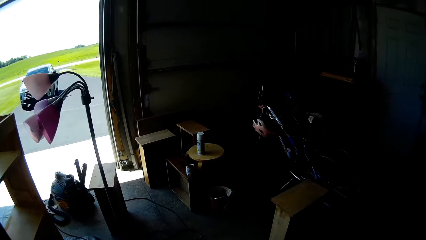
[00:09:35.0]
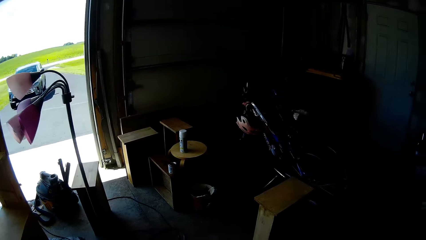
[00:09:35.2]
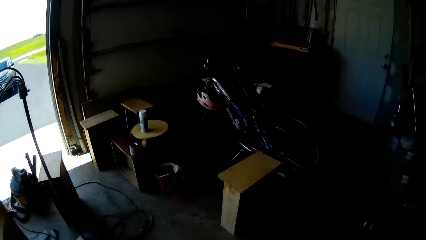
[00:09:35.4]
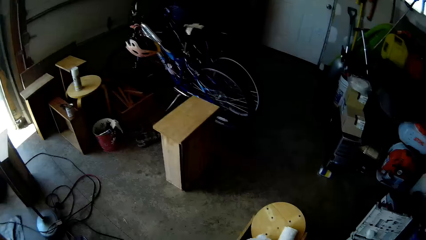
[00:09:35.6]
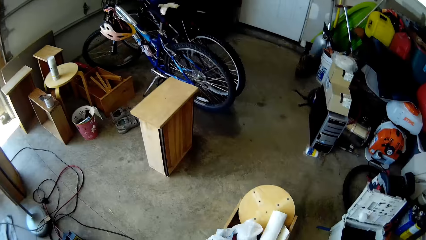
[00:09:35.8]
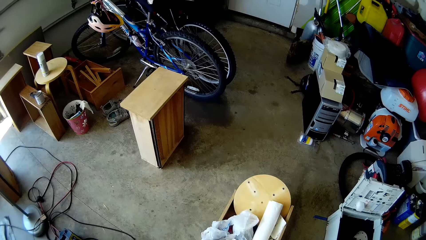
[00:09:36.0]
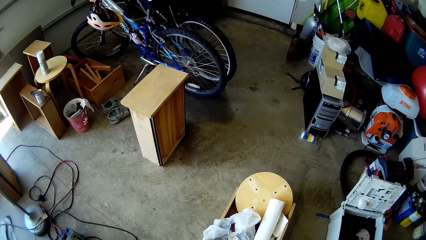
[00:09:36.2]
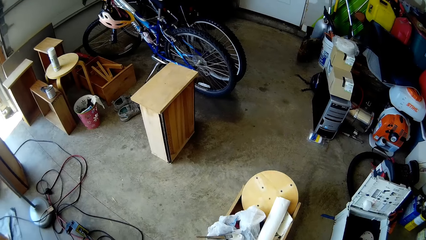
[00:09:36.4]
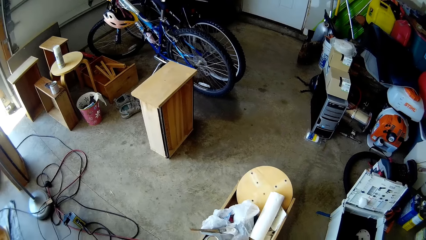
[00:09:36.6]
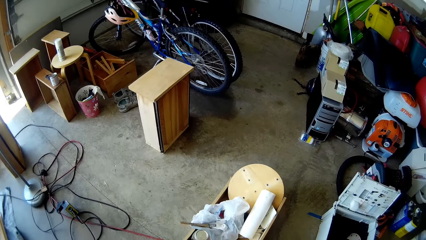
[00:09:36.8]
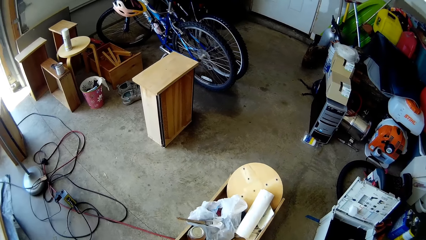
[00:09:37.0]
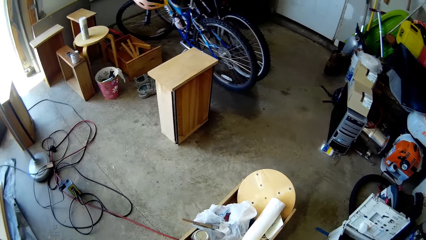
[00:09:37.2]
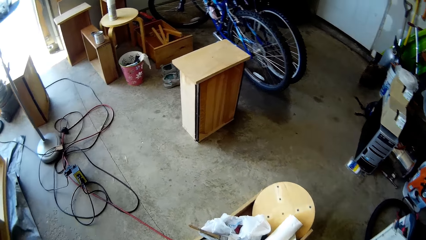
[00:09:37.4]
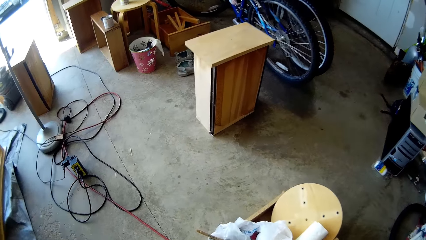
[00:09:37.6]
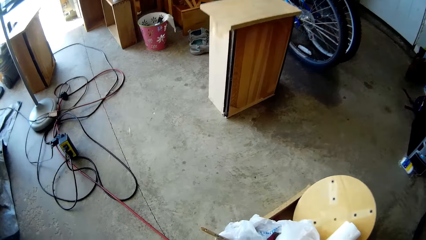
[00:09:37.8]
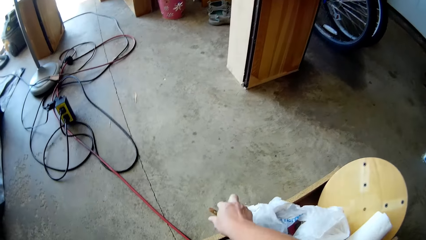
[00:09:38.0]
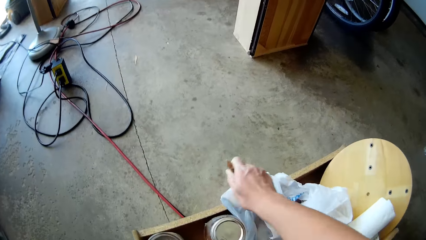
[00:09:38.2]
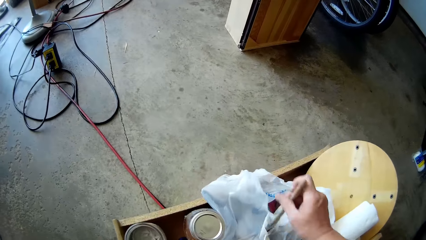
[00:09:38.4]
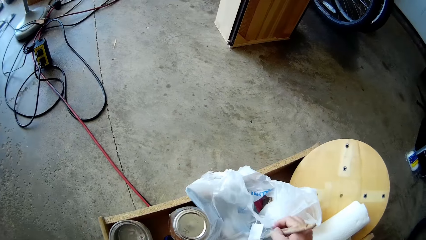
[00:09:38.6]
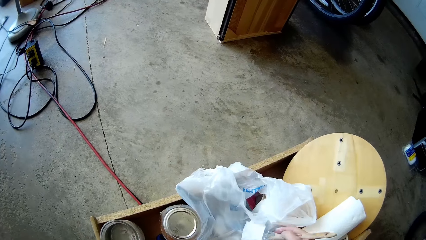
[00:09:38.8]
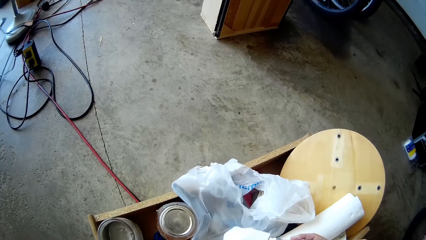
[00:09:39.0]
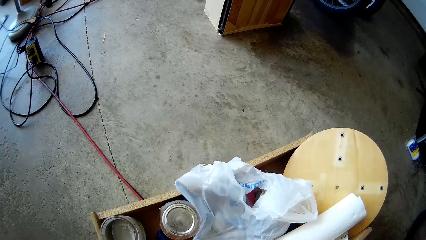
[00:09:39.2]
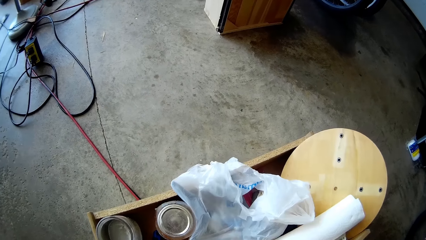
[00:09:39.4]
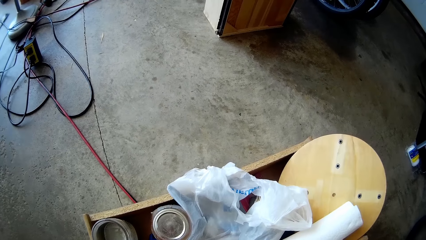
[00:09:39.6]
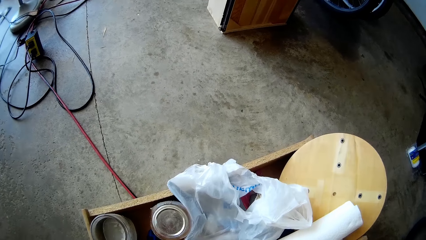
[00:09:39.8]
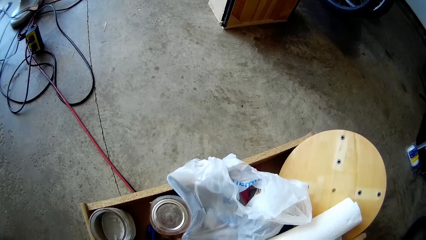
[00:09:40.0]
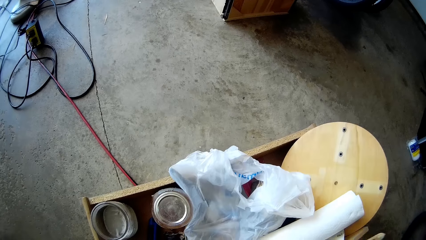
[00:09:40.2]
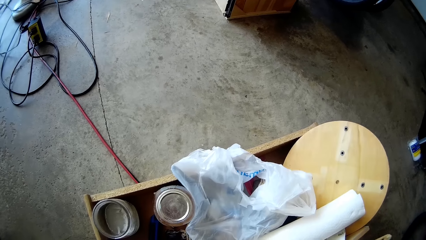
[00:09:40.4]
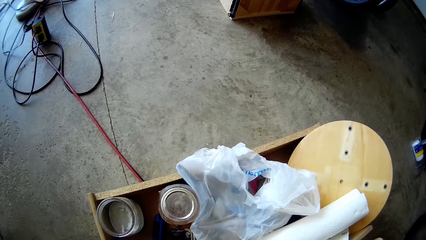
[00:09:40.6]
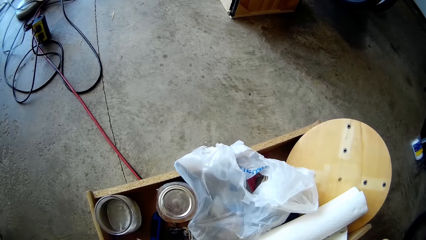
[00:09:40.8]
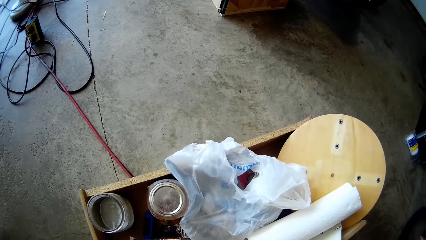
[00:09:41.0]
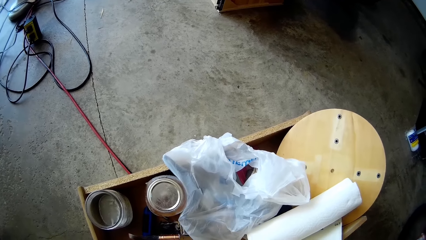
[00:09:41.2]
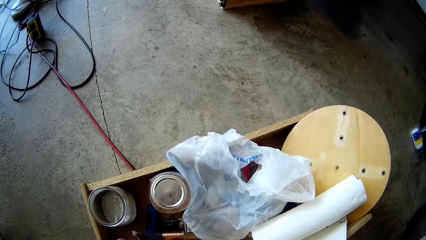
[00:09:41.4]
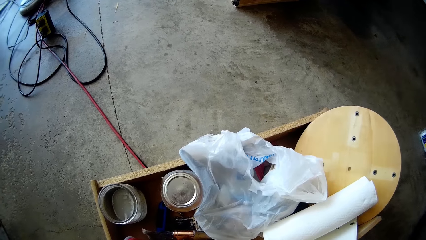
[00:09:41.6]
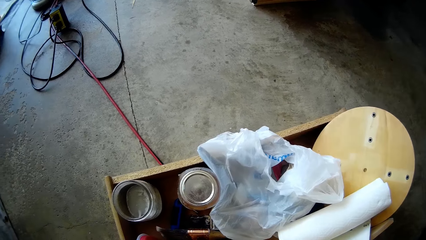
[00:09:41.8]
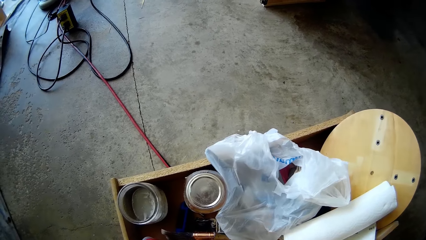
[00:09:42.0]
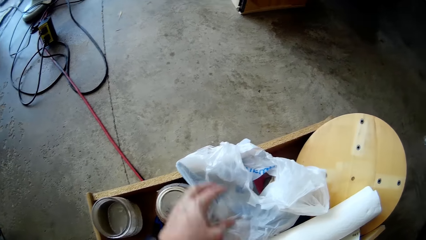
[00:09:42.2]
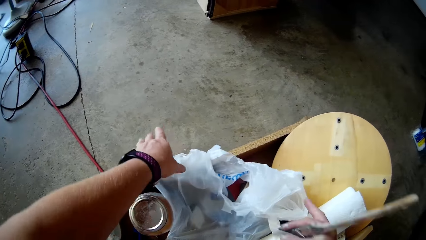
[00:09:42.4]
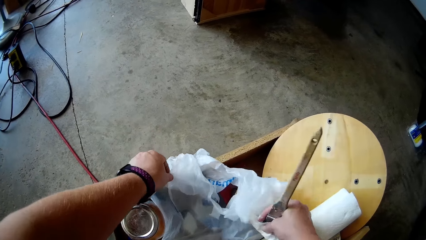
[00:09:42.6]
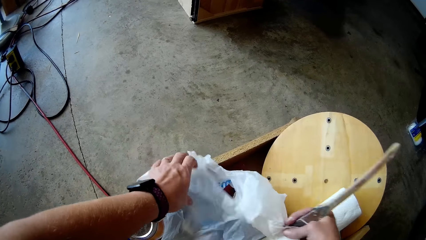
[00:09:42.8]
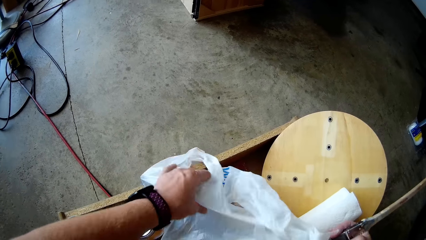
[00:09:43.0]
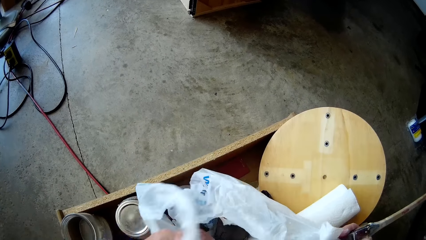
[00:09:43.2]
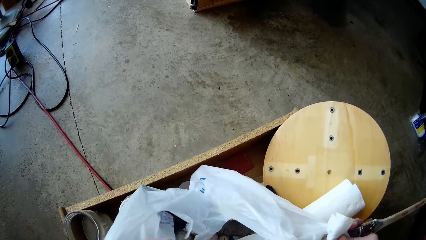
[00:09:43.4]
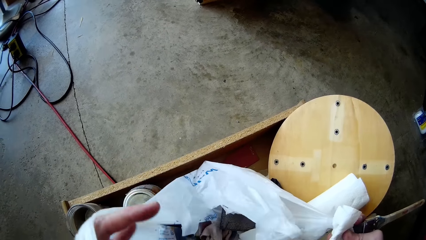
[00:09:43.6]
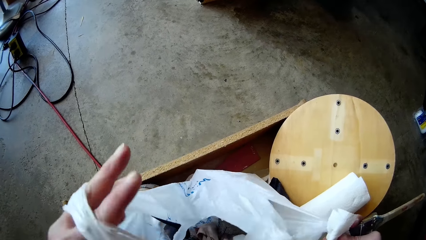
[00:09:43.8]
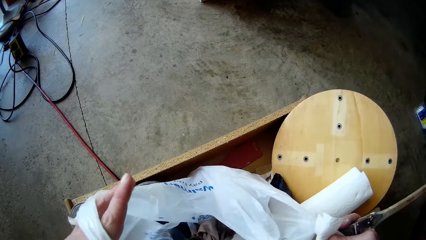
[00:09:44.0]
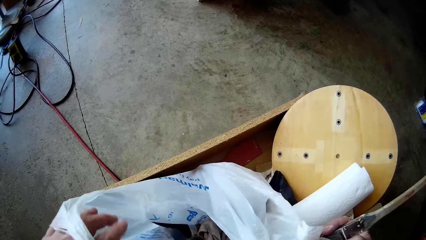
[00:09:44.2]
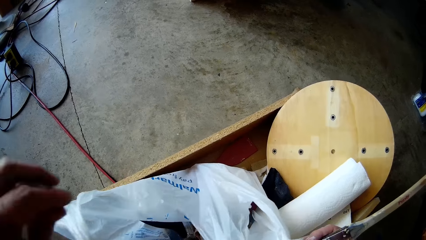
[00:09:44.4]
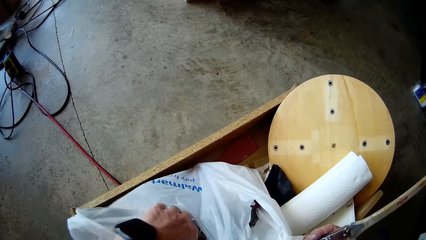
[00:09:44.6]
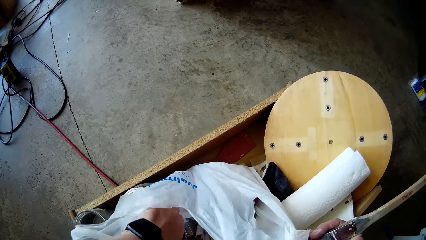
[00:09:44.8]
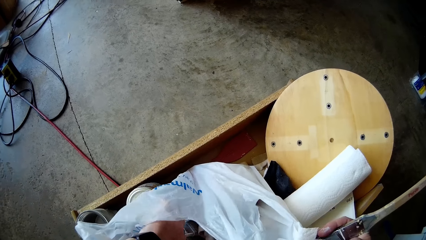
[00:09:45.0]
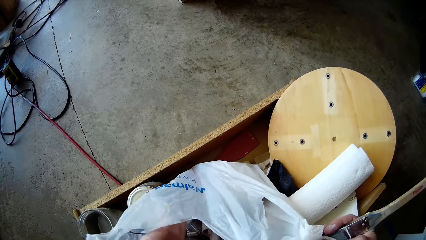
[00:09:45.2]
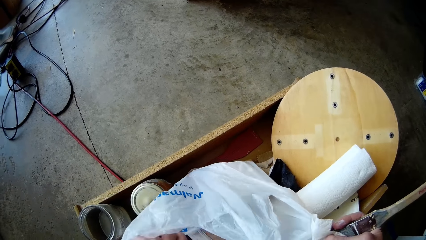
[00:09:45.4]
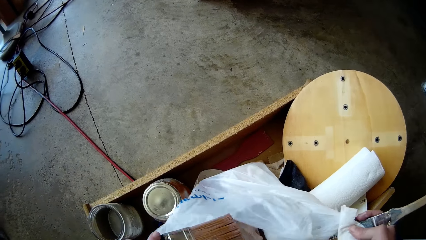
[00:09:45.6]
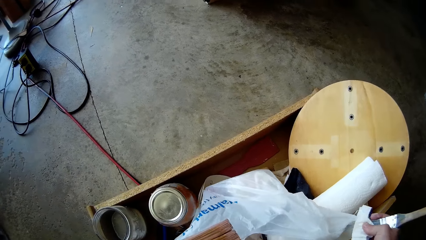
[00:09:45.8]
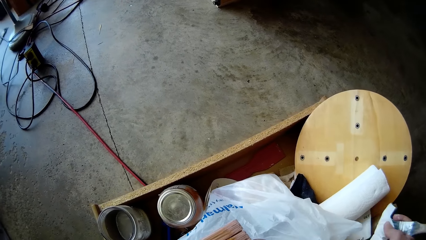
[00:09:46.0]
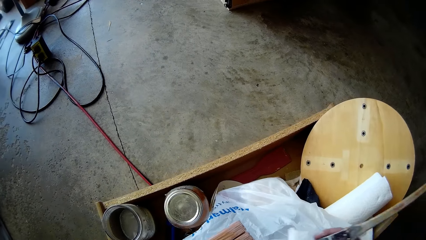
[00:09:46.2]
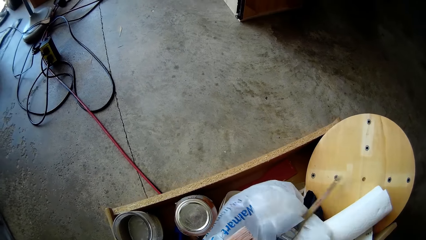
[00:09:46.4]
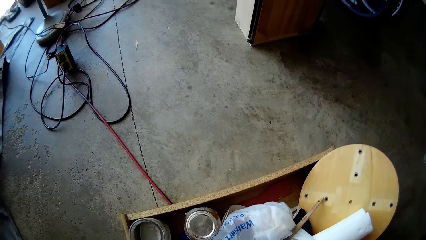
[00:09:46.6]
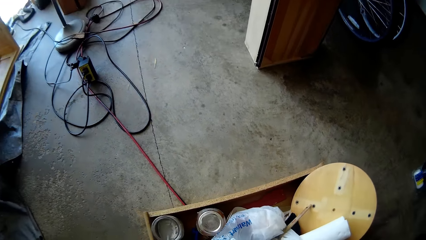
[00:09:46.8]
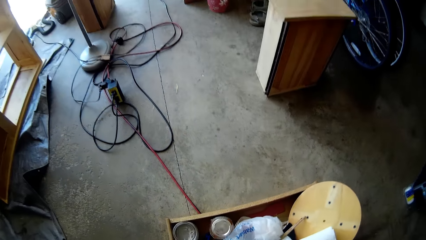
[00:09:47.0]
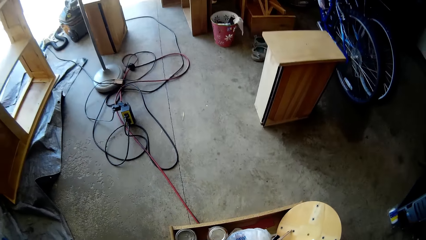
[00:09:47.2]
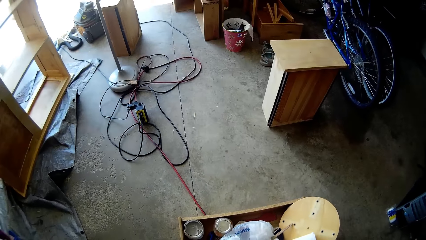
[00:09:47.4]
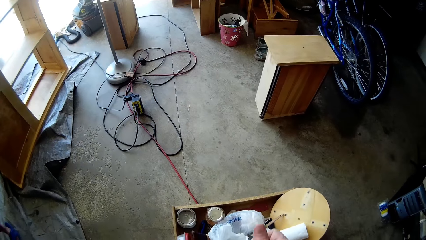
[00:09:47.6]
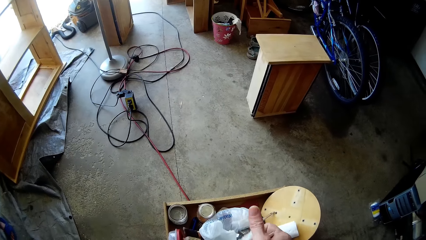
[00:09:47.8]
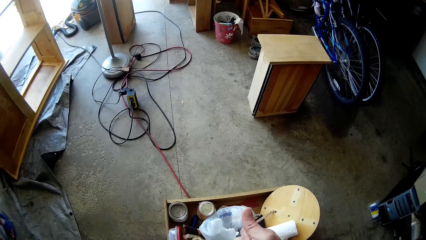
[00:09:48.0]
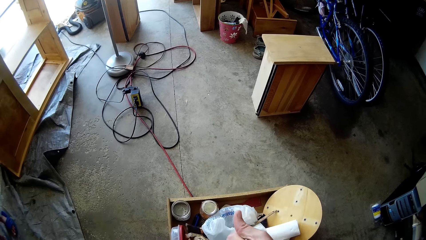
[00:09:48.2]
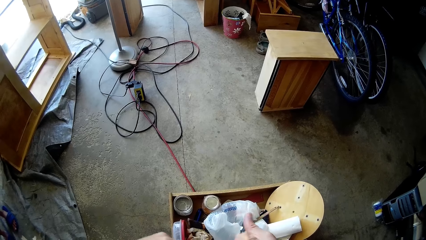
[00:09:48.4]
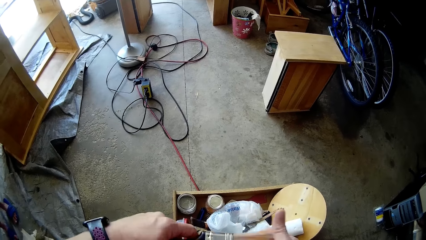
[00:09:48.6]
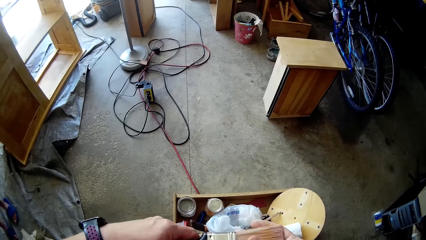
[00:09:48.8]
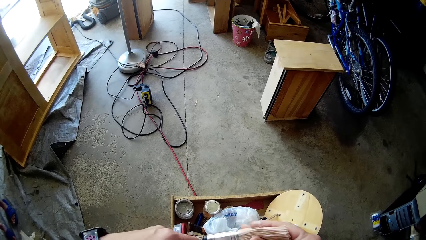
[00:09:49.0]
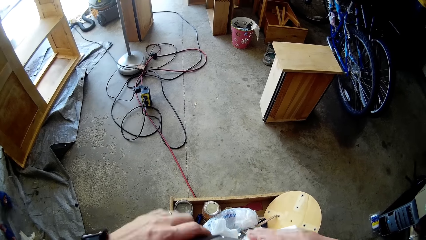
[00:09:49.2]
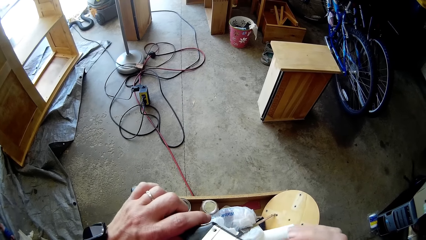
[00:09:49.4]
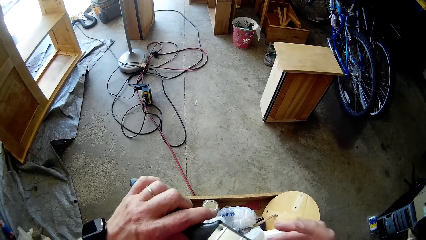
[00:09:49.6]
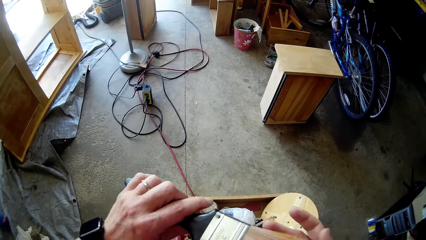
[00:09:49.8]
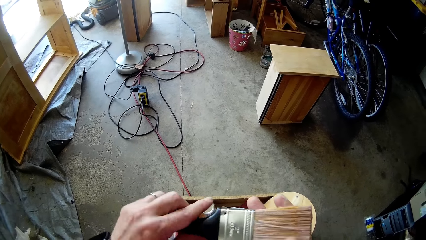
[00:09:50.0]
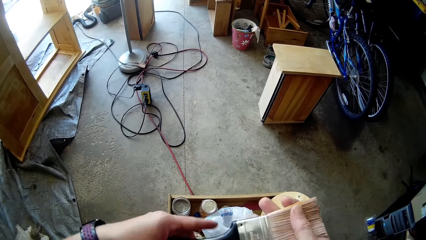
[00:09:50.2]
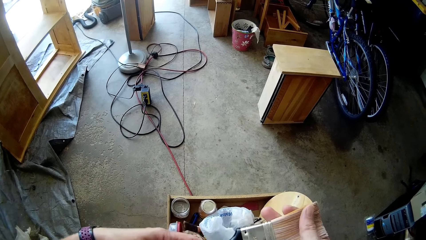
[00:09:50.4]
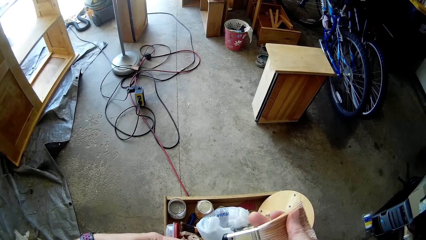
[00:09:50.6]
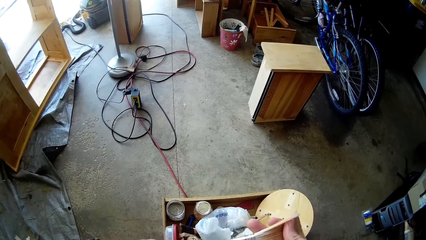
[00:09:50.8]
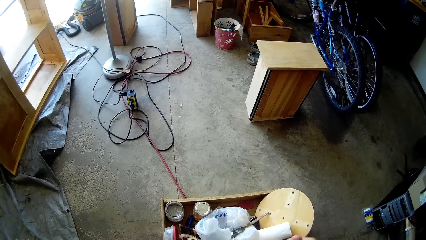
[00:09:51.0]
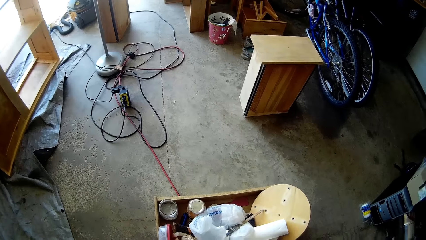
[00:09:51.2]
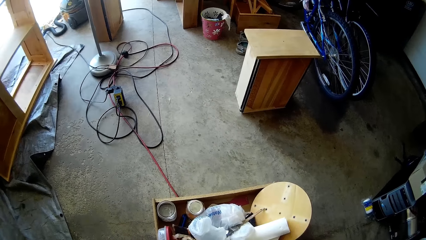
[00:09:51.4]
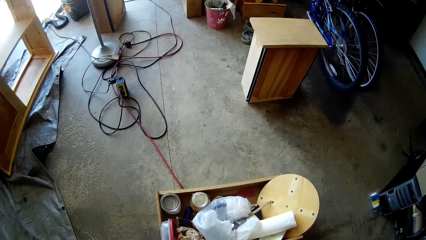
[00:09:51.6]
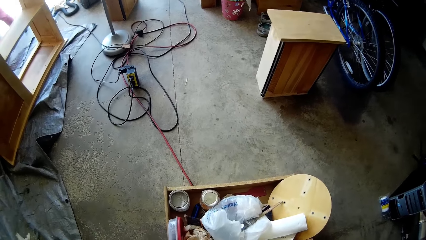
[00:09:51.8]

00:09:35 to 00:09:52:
The camera wearer picks a paintbrush from a drawer with her right hand. She touches the polythene. She looks at the polythene. She adjusts a nylon in the drawer with both hands. She touches the polythene. She removes a paintbrush from the nylon with her left hand. She drops the first paintbrush into the drawer with her right hand. She holds the polythene. She holds the paintbrush with both hands. She talks to the girl.
